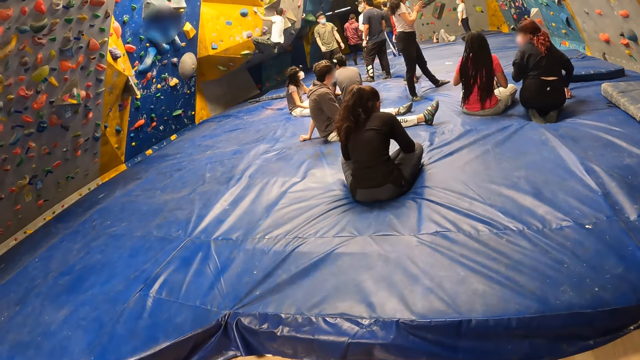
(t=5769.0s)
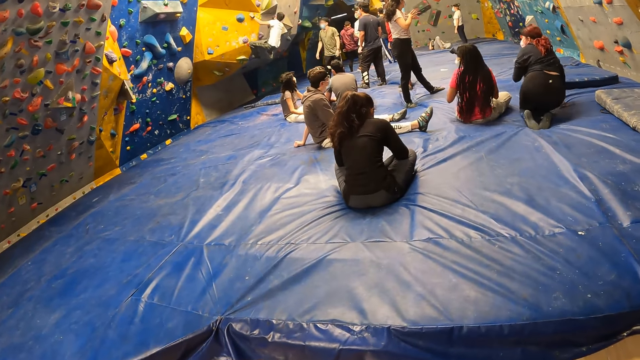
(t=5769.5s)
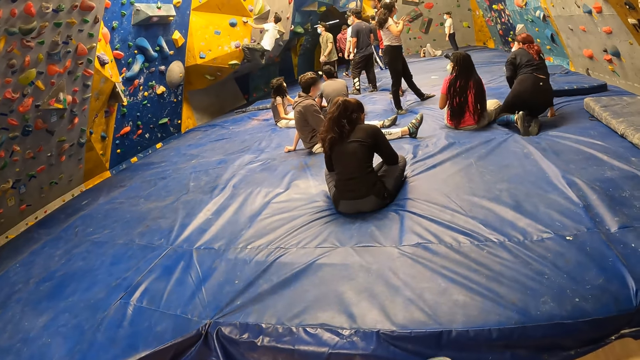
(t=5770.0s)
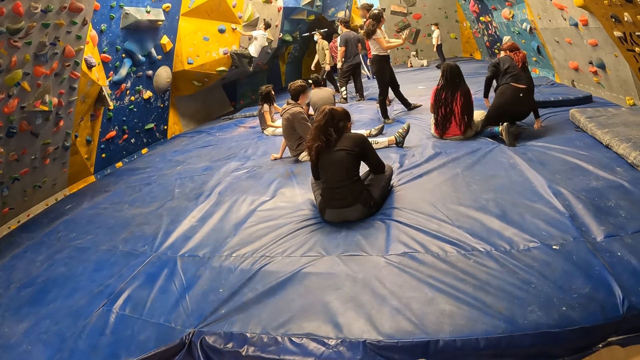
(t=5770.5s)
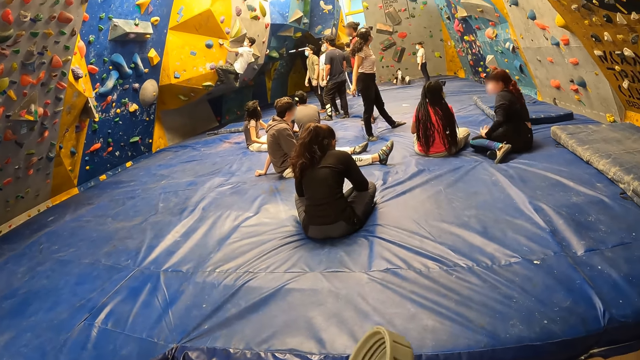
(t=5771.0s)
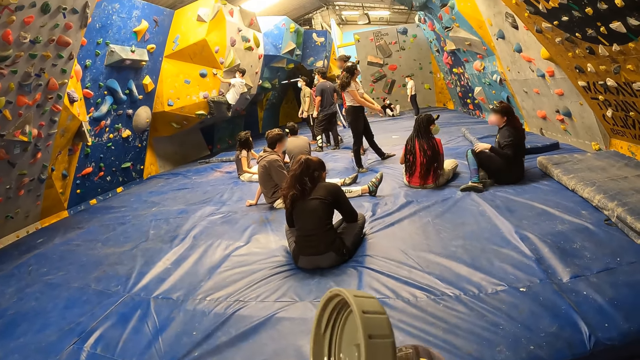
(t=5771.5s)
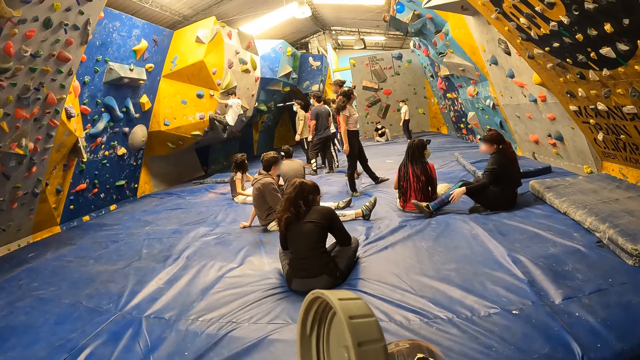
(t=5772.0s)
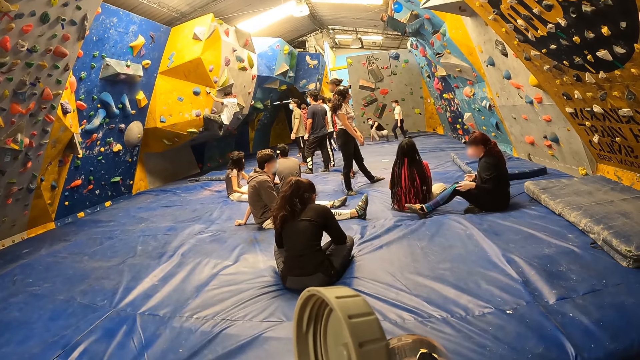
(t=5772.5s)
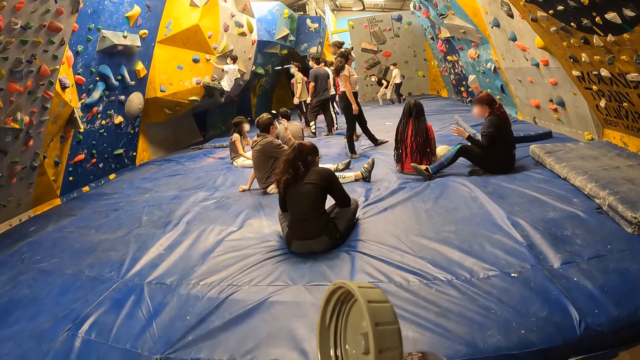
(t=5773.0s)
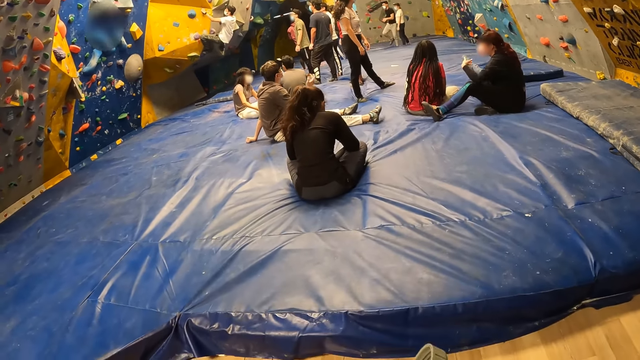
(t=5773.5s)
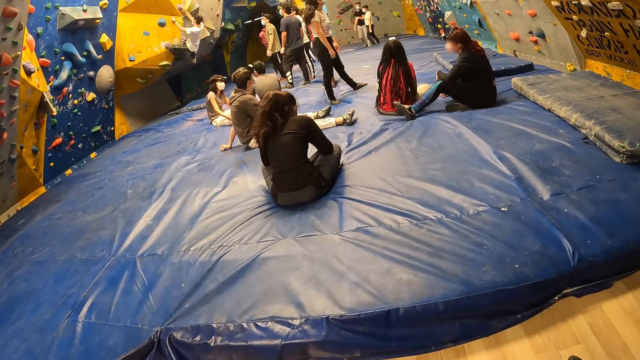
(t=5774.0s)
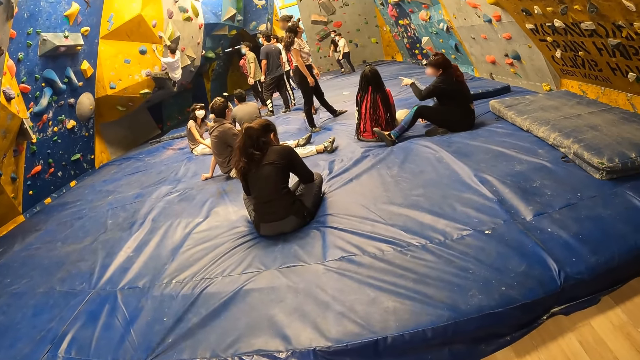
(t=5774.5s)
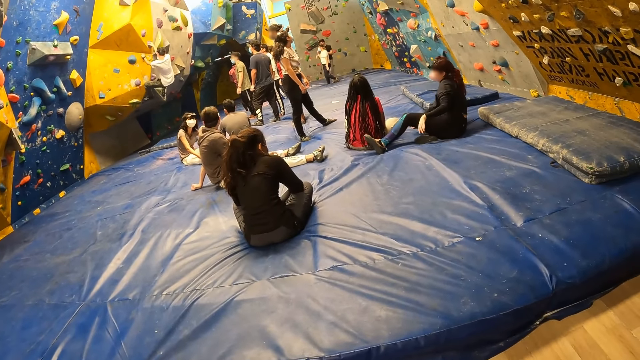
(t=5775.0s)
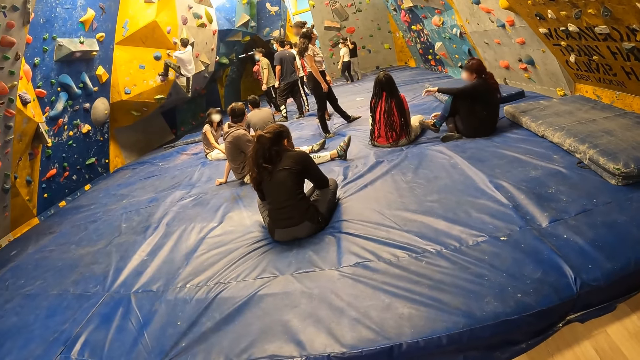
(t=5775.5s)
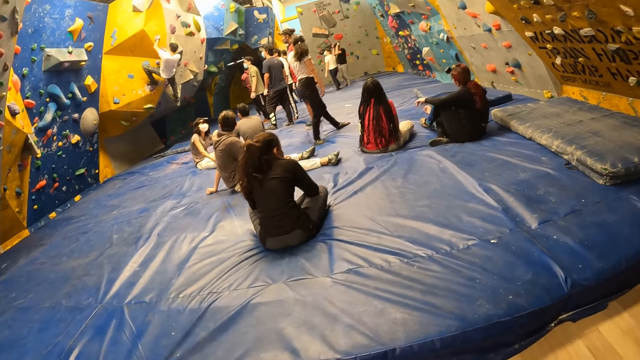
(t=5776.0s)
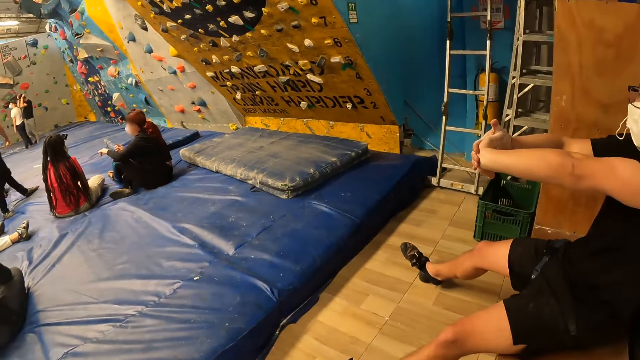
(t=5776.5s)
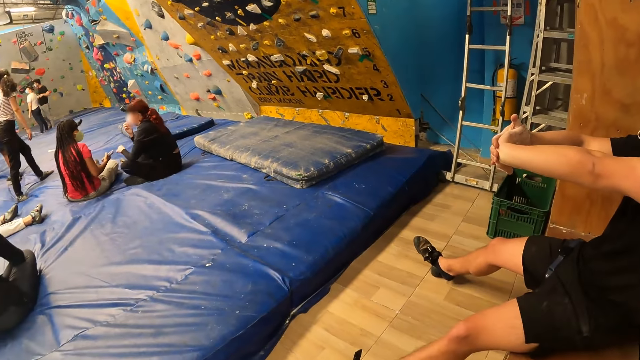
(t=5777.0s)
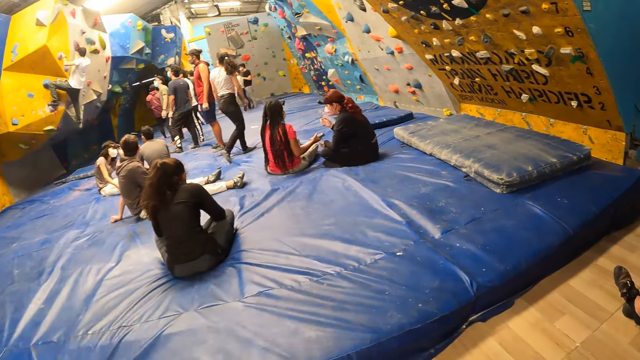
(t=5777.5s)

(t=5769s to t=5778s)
The camera wearer looks around. They raise a cover. They look around.

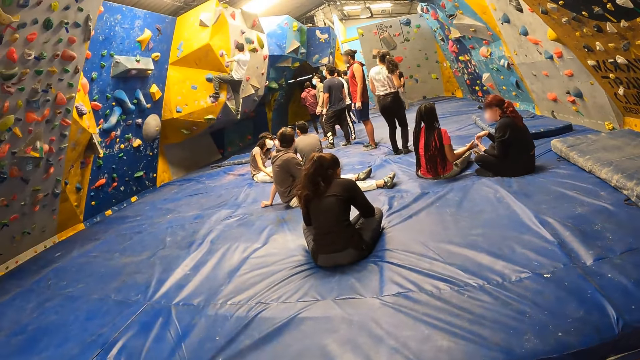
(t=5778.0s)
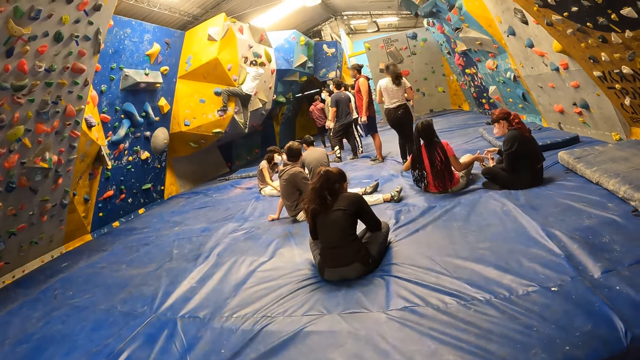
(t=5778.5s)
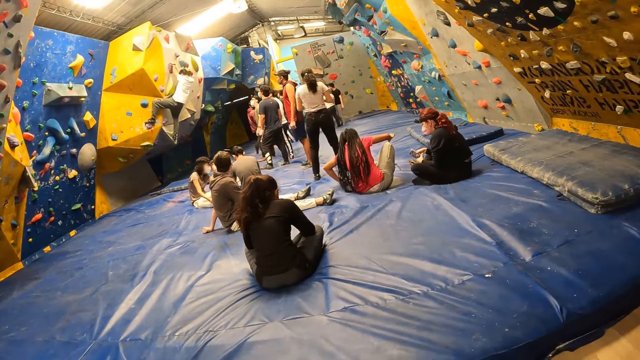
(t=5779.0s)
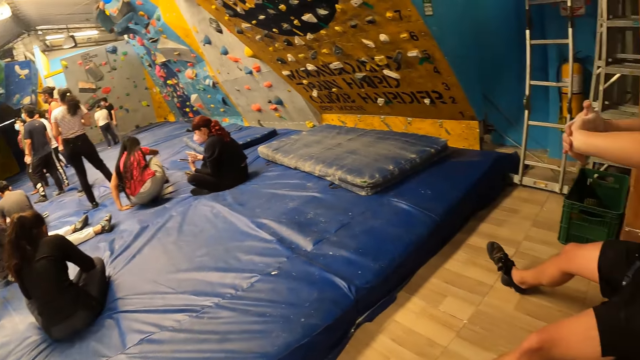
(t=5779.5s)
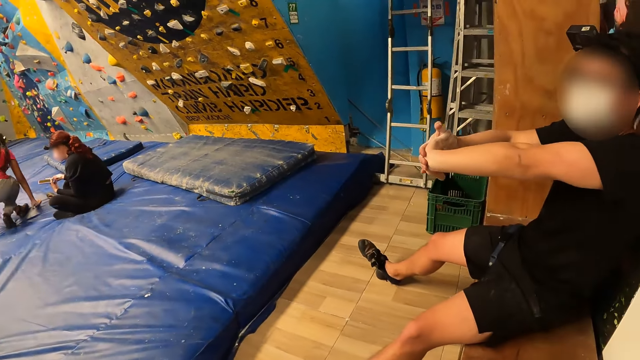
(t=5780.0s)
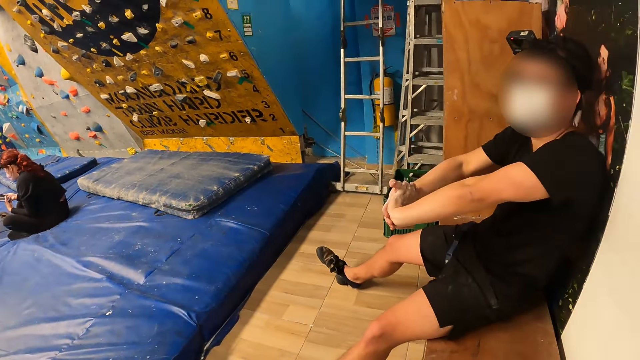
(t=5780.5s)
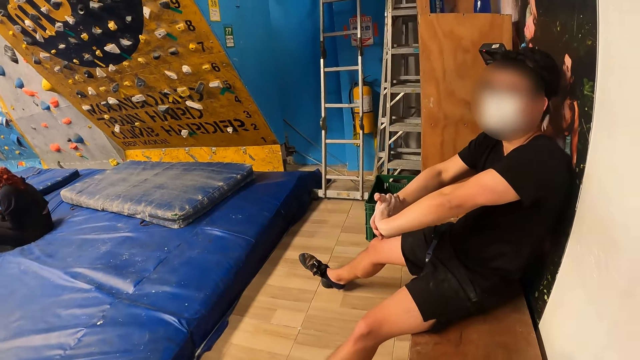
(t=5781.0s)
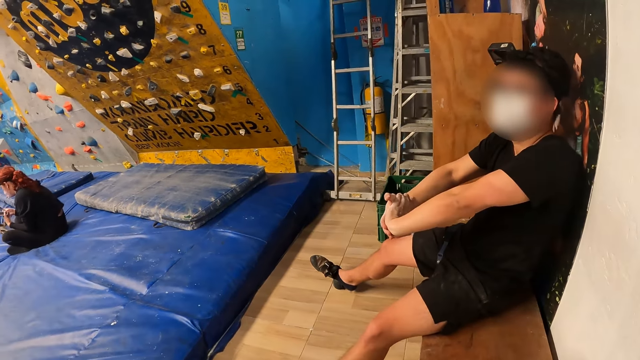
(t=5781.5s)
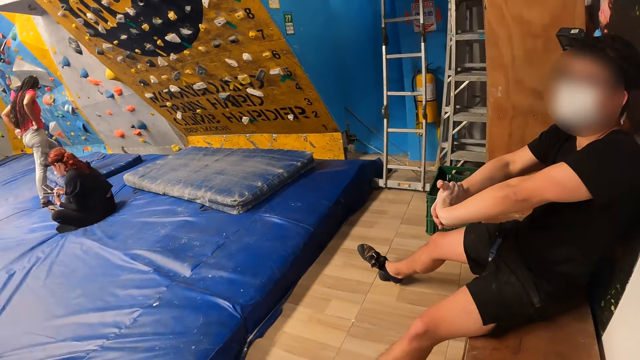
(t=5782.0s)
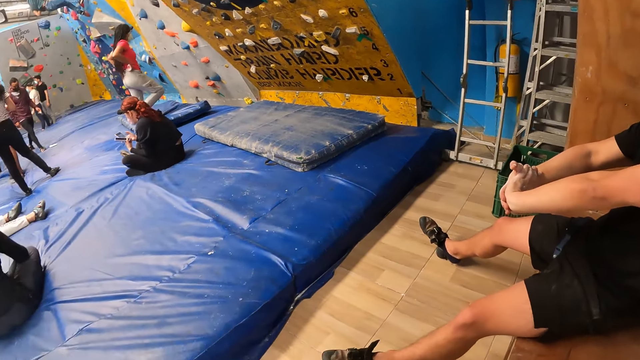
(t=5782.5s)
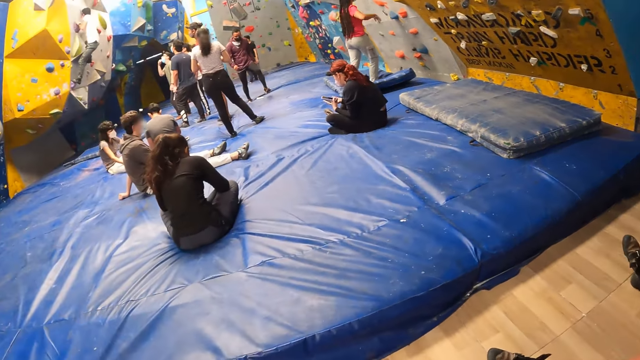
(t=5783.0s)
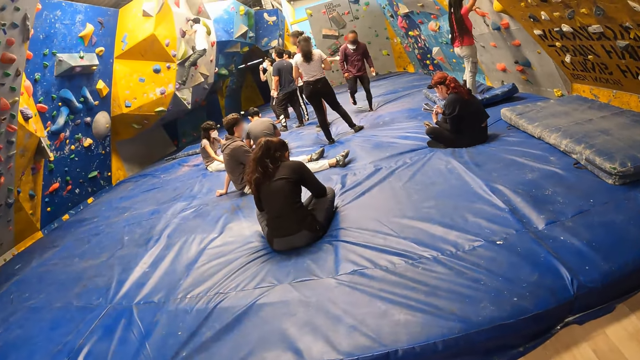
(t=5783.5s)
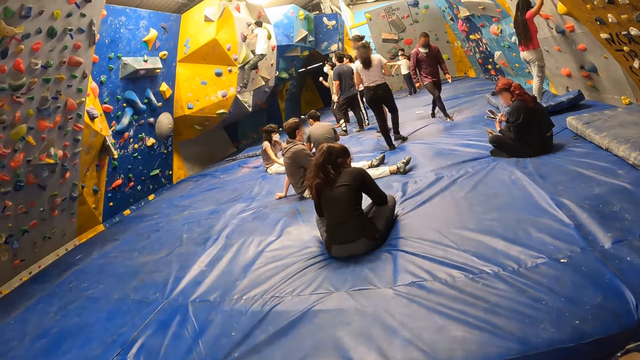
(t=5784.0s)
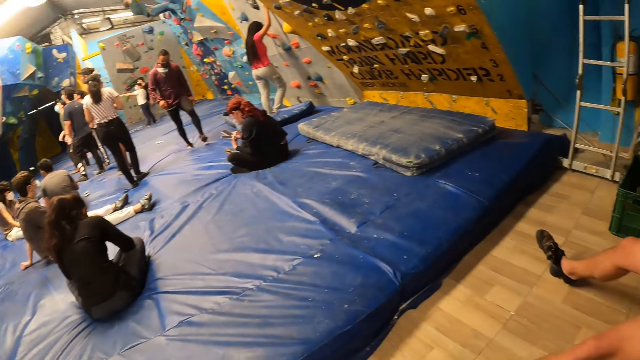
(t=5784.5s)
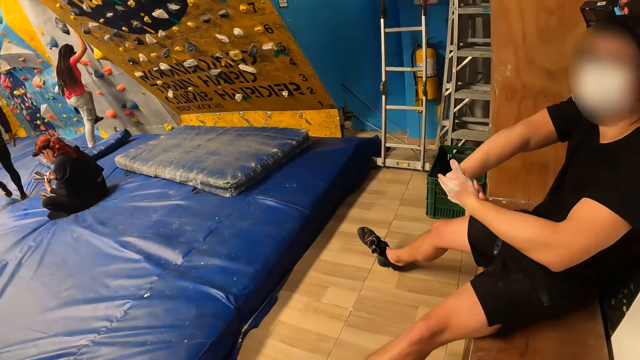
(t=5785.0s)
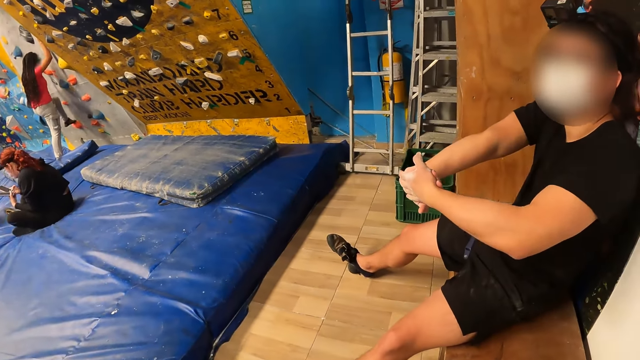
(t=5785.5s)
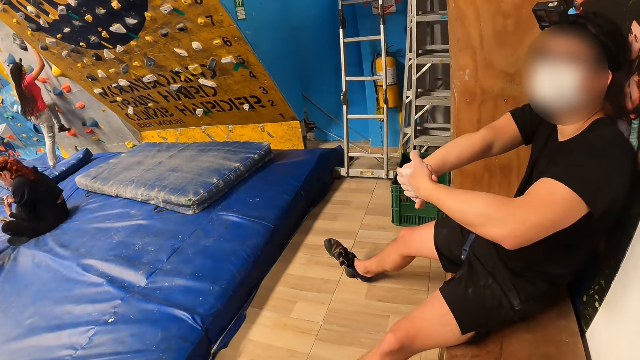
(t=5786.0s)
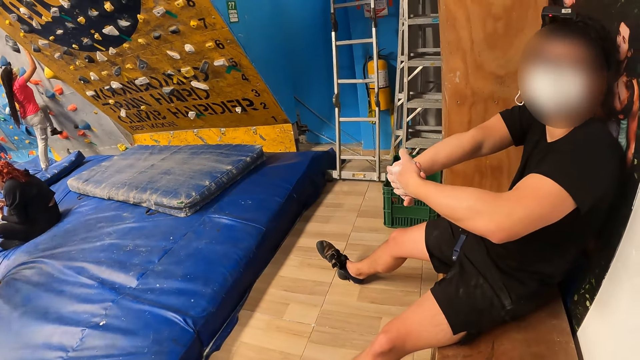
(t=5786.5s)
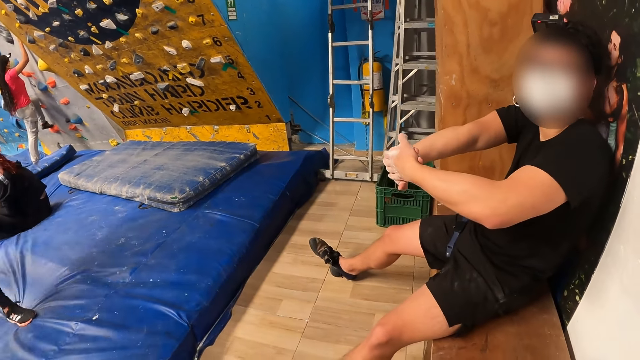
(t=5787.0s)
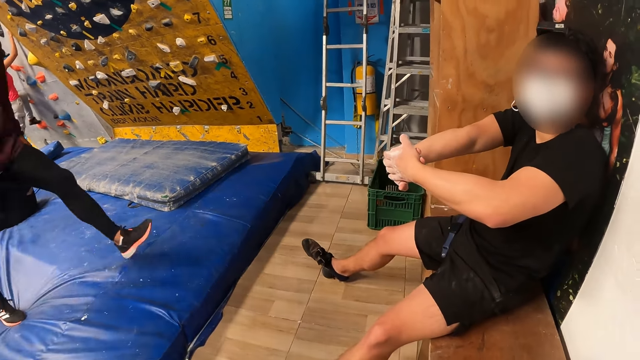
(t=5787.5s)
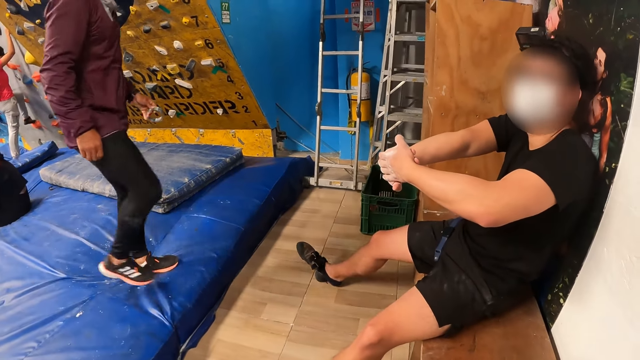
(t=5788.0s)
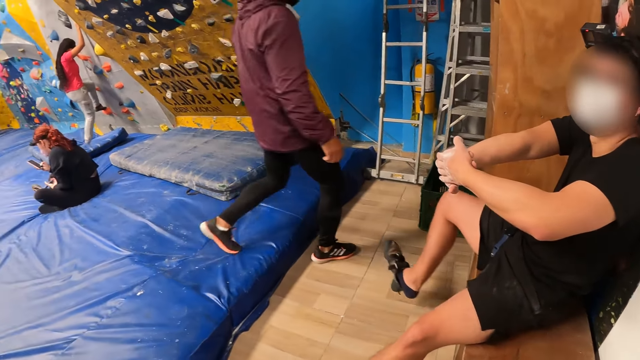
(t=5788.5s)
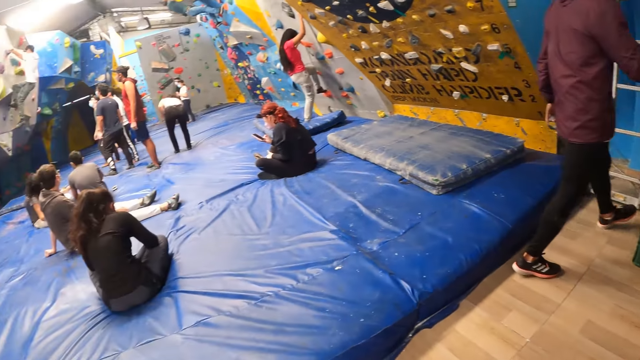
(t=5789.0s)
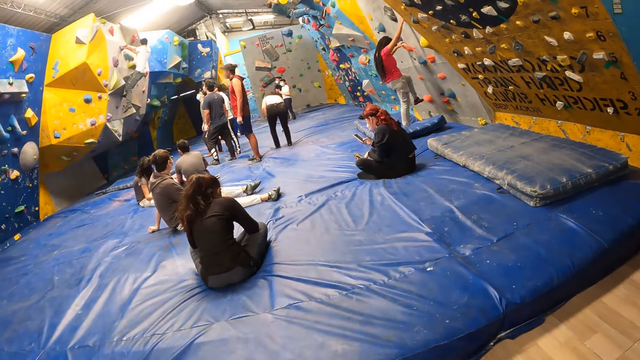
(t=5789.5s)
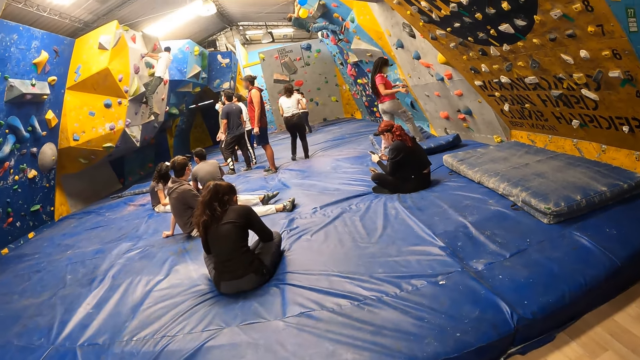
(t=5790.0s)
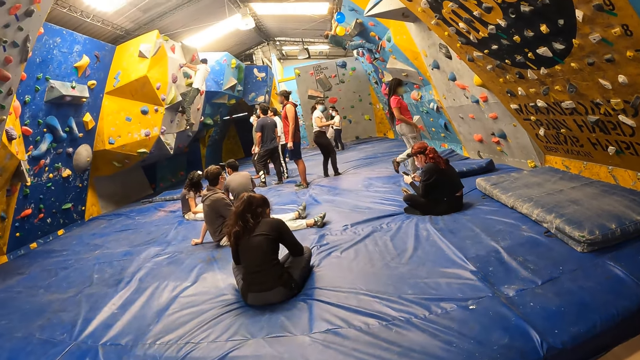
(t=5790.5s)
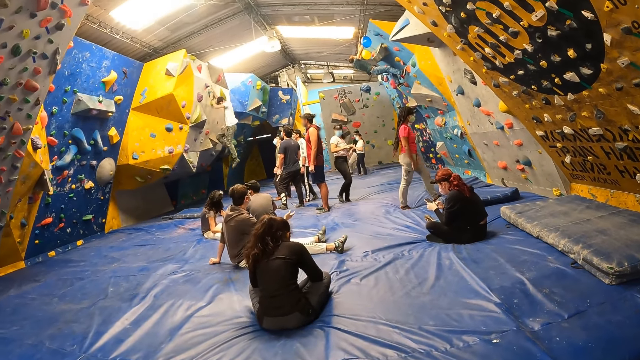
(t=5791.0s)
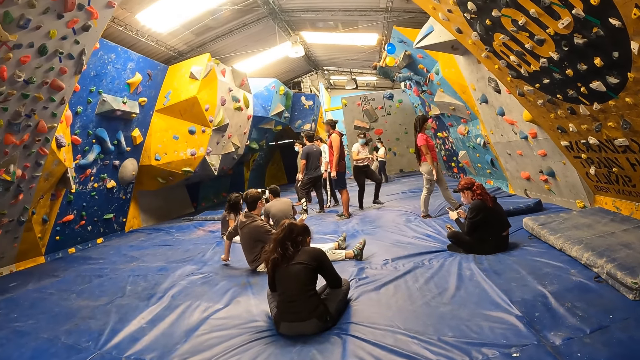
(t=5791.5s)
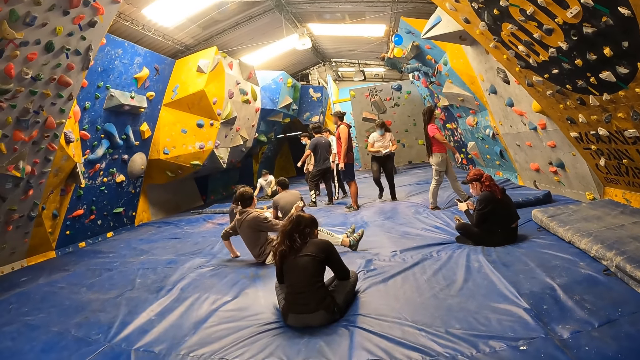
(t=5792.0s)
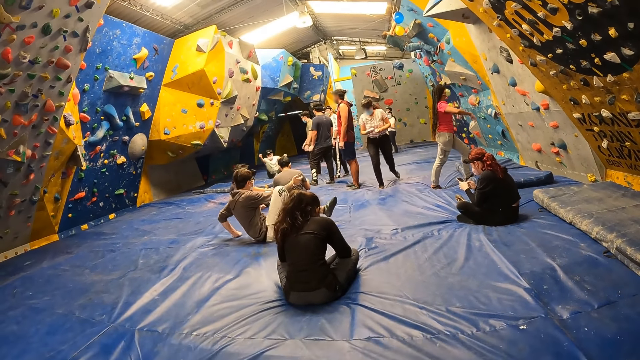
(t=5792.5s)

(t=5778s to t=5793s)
The camera wearer looks around. They look around again. The woman places her hands and her left leg on the indoor climbing wall. The camera wearer looks around.
